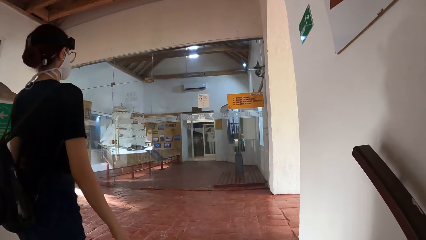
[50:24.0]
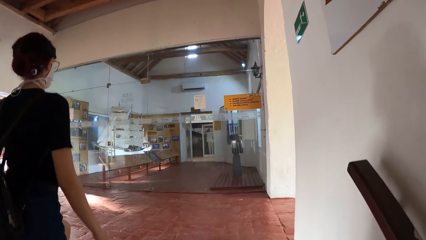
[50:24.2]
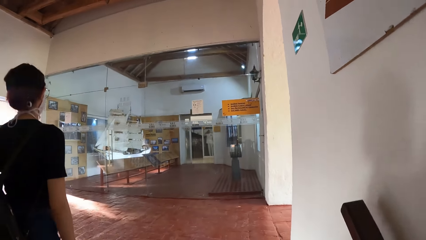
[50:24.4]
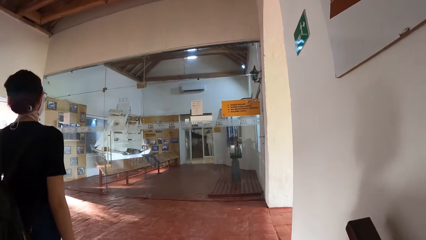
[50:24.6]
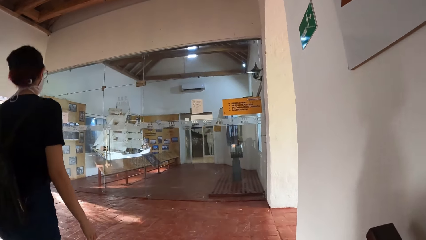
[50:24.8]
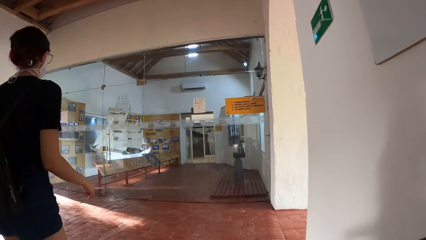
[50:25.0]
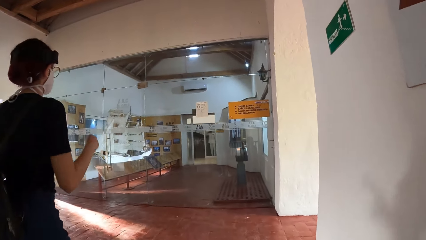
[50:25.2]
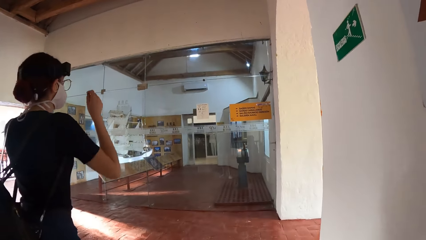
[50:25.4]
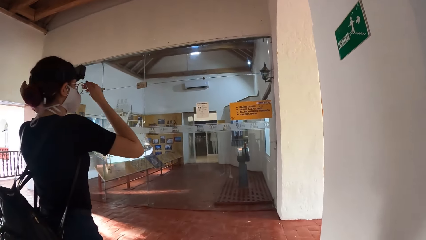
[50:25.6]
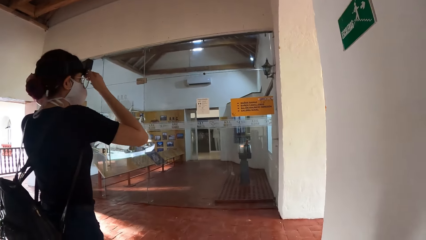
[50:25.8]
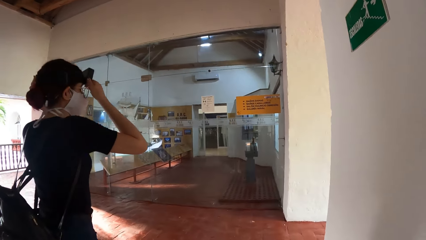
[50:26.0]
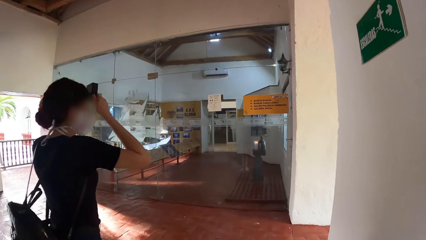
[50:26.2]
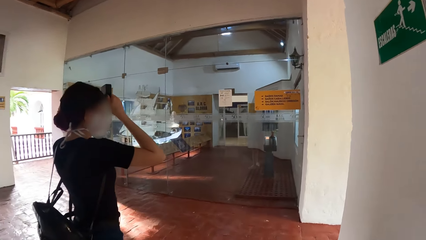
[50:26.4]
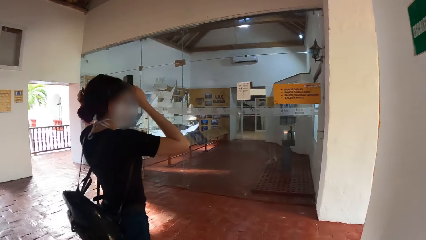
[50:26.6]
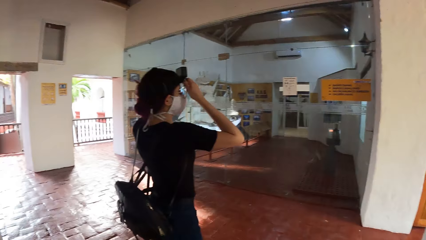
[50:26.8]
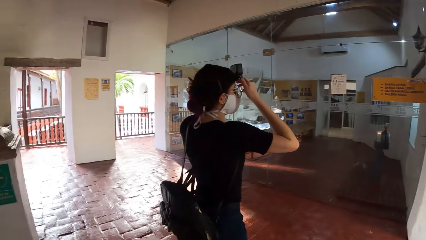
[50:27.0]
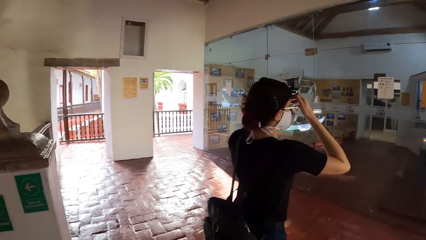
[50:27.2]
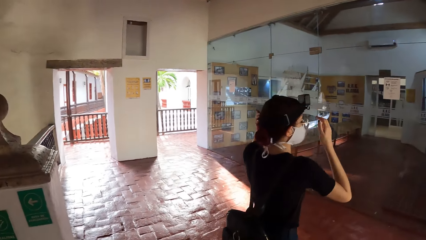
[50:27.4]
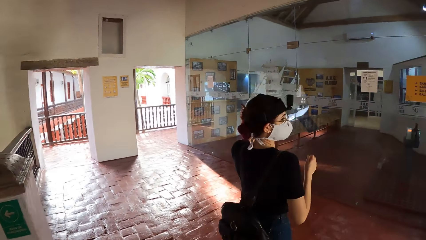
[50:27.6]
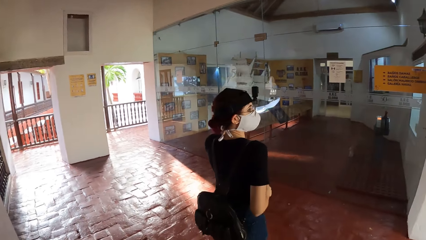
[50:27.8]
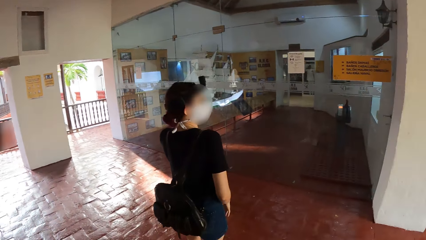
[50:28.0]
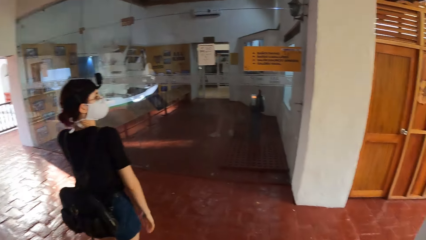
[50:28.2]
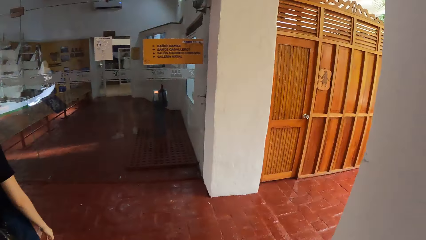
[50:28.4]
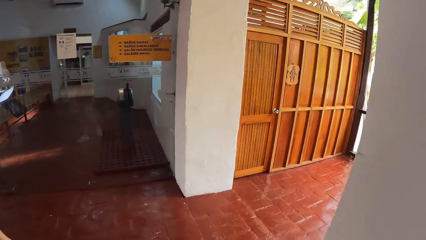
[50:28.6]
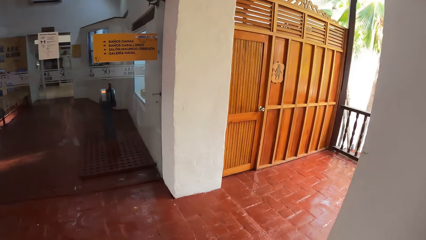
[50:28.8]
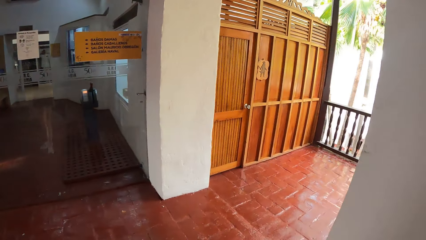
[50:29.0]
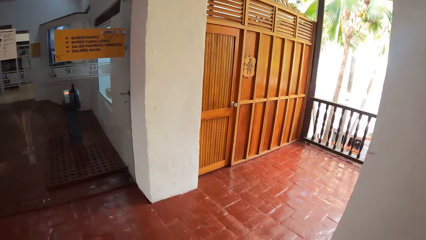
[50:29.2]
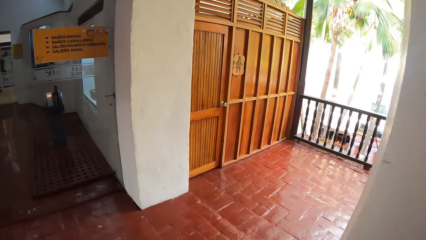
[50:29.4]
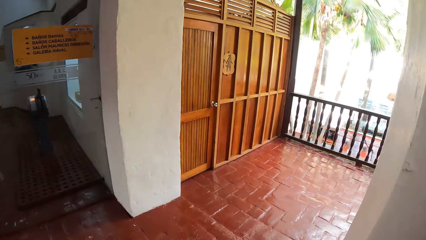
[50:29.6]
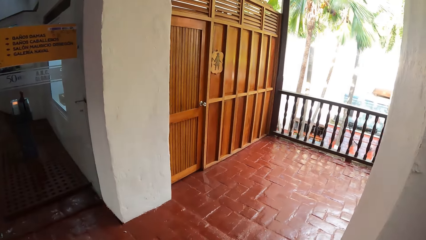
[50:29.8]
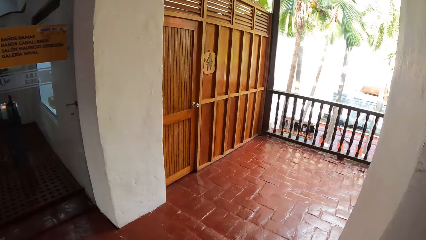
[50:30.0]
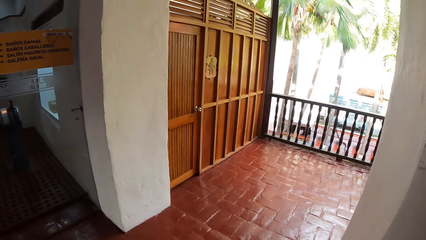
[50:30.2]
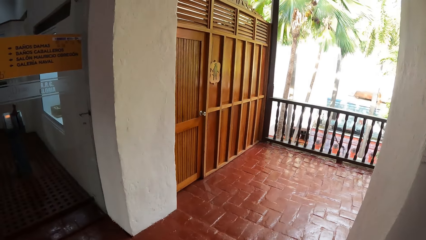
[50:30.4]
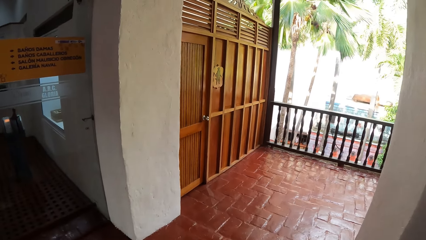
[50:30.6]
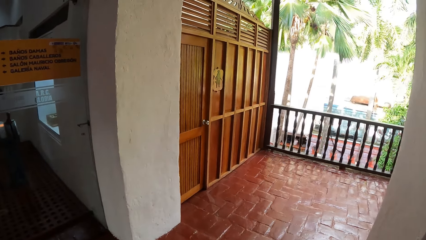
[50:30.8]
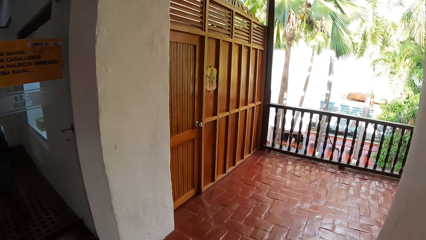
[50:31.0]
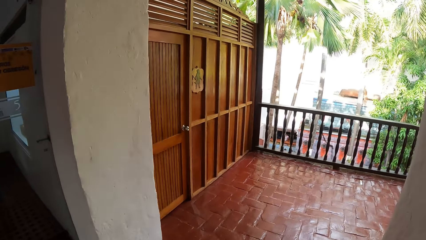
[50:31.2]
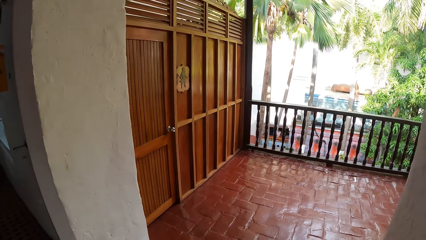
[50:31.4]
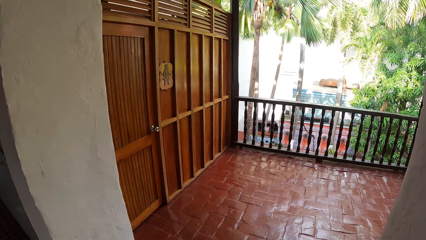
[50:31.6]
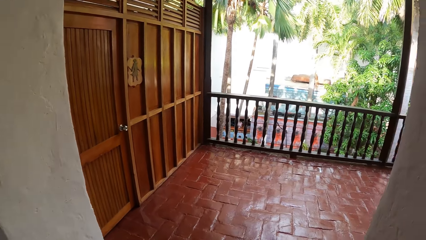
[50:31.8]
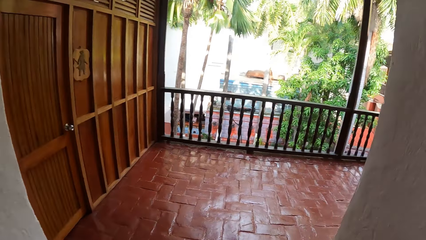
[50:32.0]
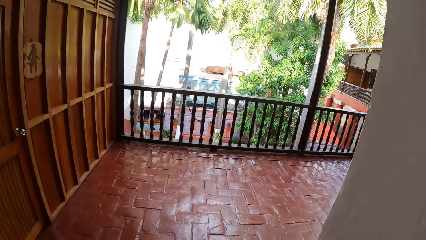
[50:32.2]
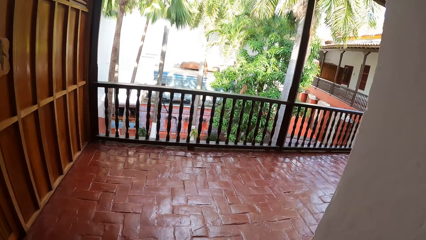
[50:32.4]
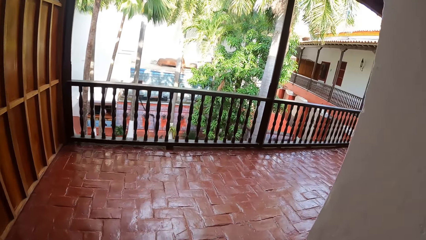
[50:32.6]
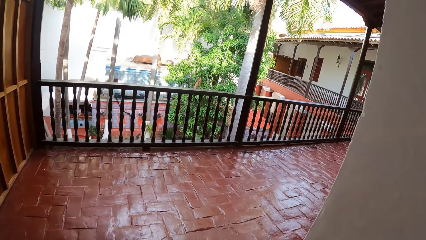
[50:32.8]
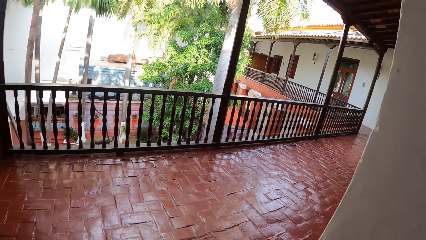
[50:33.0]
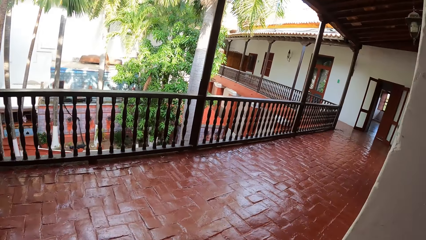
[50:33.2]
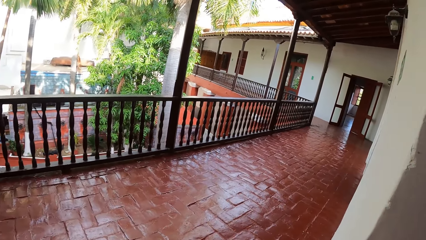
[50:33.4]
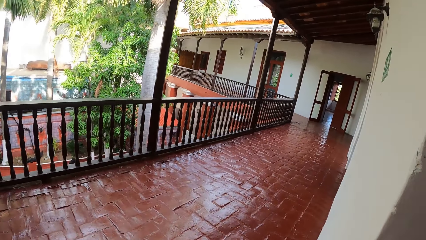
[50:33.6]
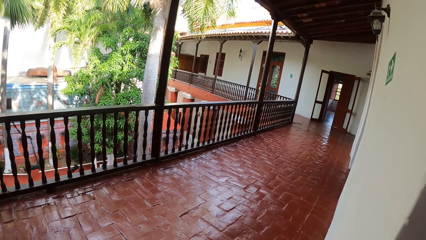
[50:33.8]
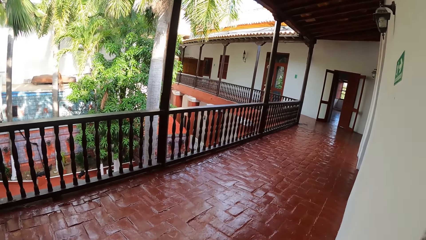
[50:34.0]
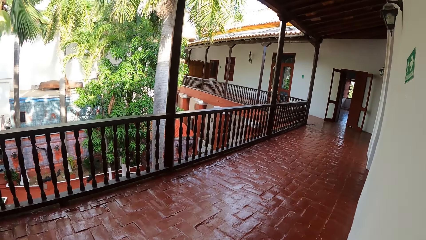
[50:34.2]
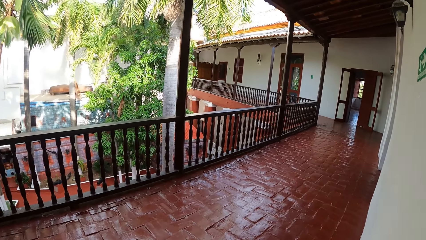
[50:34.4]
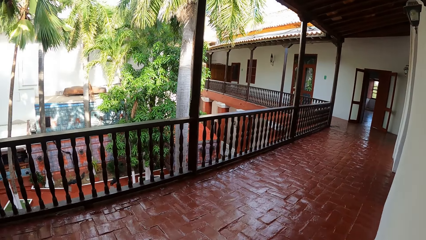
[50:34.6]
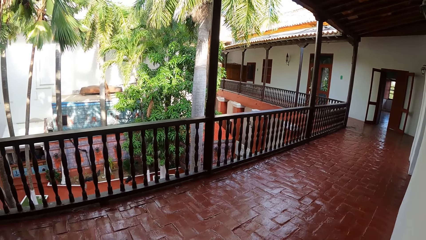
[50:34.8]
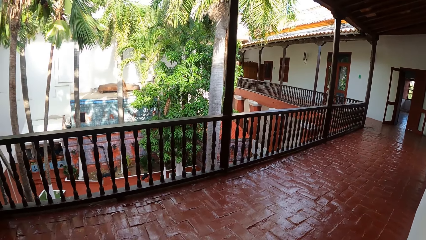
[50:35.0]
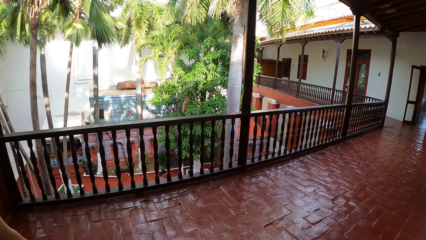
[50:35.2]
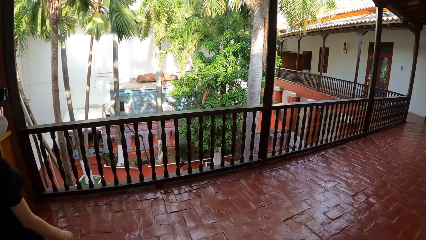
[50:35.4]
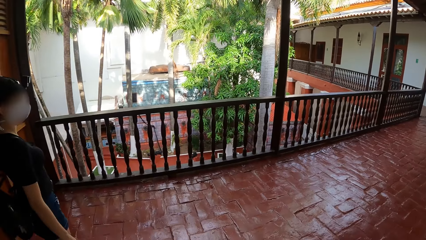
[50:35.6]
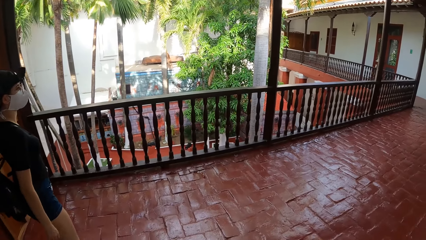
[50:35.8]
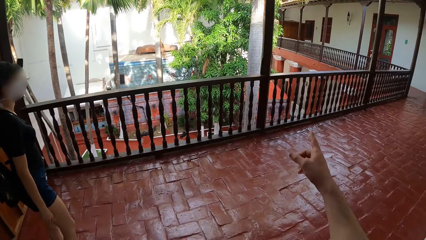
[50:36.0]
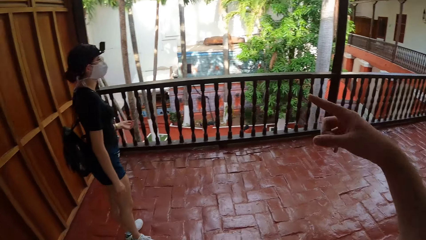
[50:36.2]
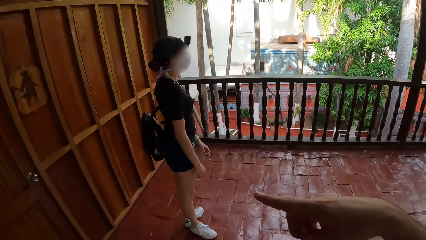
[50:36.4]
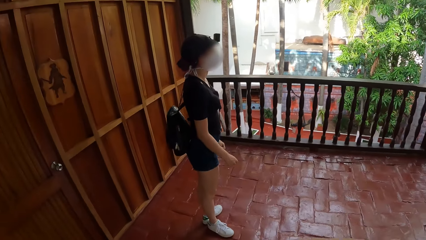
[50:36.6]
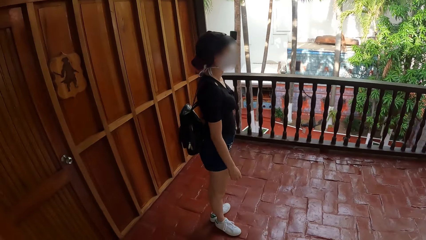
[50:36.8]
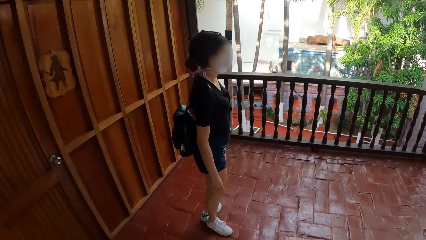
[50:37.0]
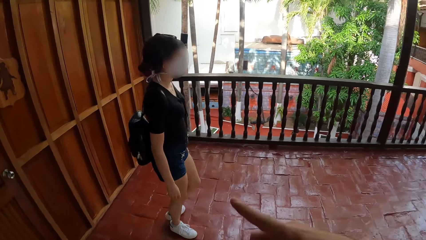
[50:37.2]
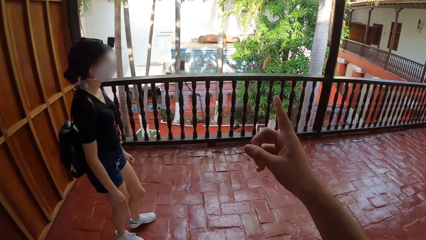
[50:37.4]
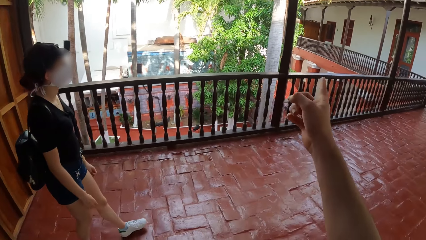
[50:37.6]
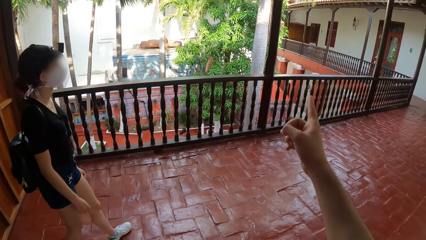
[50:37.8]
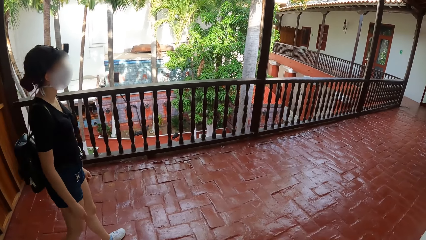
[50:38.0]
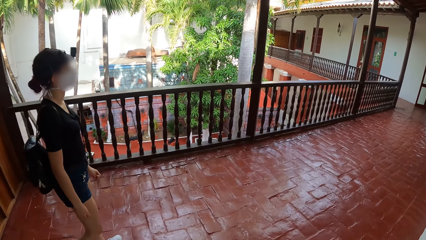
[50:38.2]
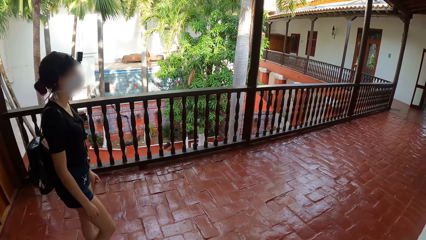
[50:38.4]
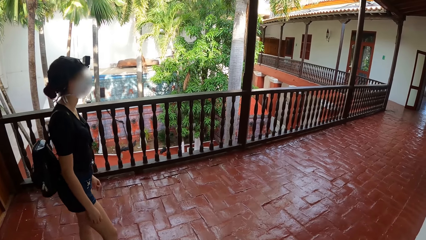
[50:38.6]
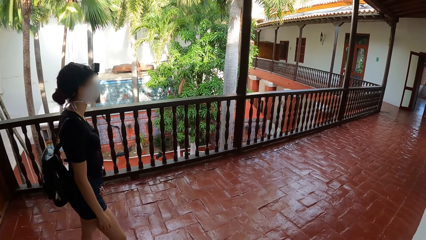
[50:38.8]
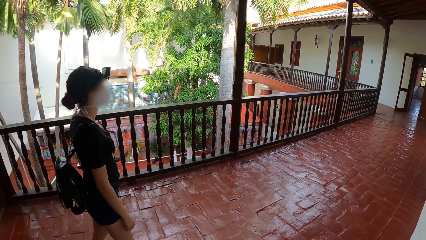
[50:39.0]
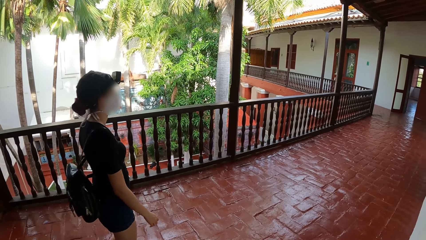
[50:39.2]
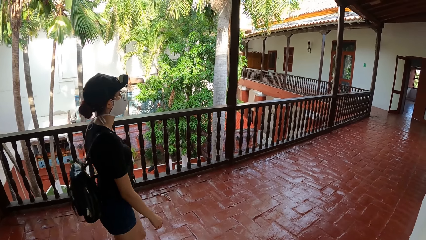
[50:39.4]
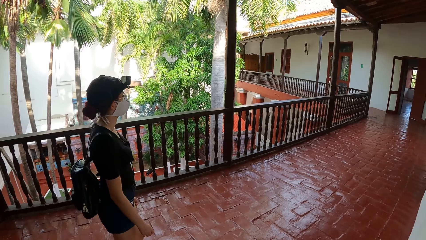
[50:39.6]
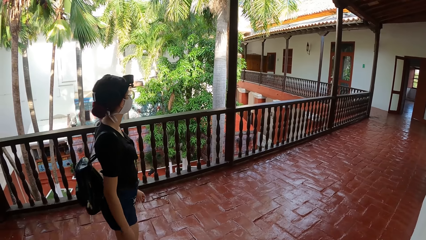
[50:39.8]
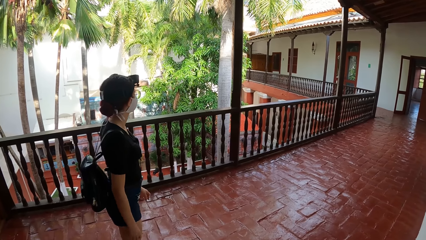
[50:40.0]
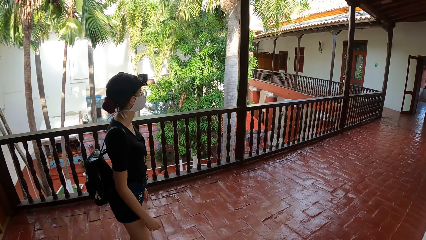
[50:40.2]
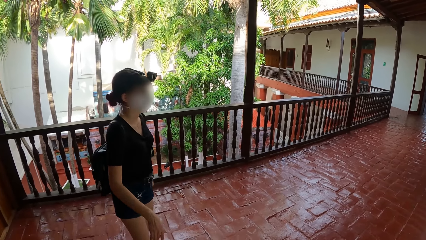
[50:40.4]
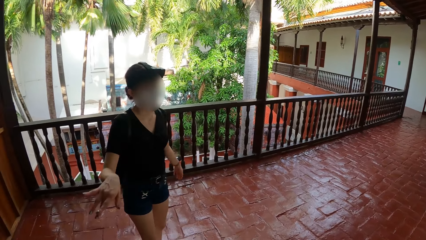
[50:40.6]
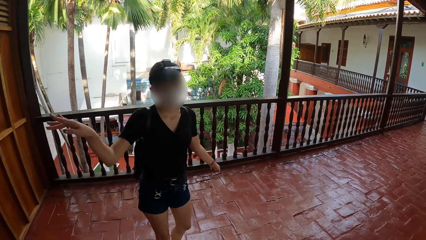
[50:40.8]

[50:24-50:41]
A lady adjusts the camera. The camera wearer moves around. They point the other side.
